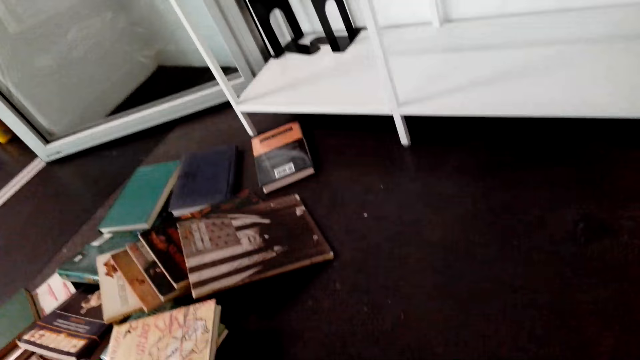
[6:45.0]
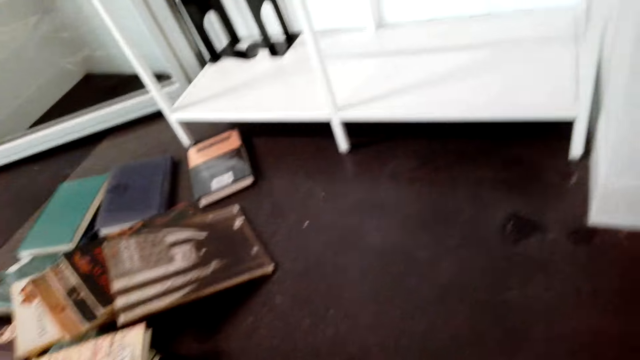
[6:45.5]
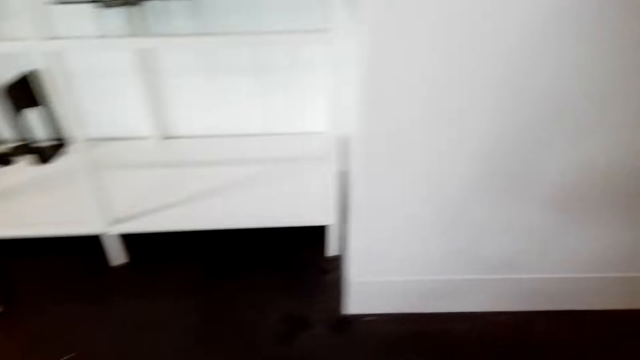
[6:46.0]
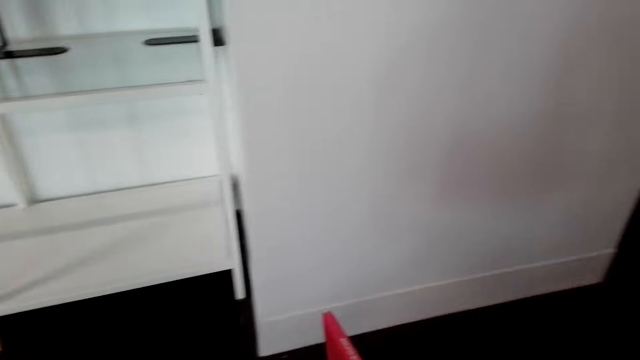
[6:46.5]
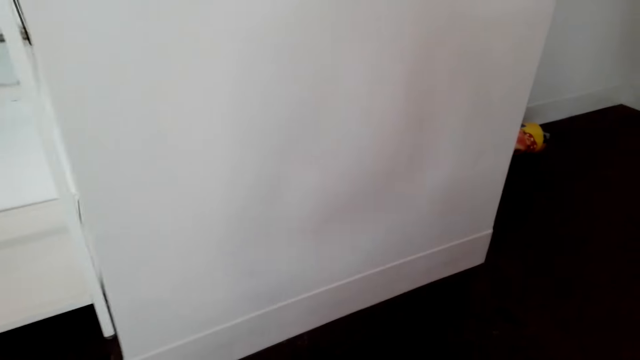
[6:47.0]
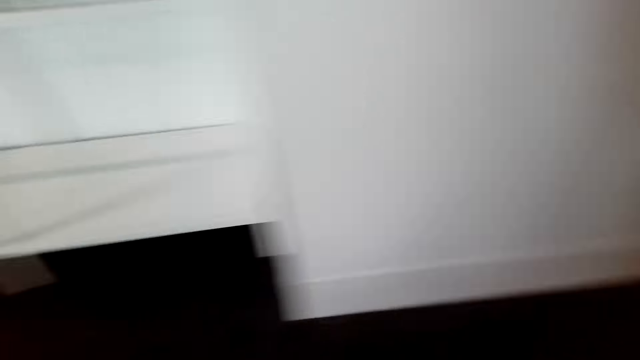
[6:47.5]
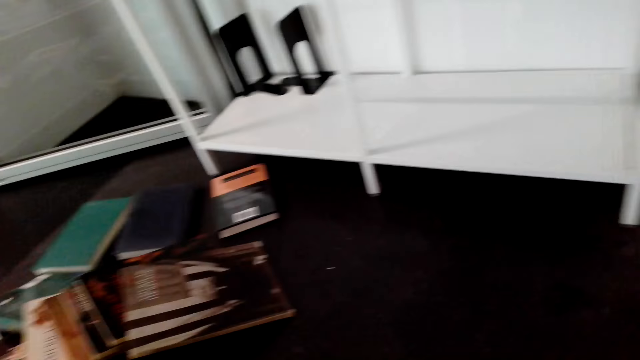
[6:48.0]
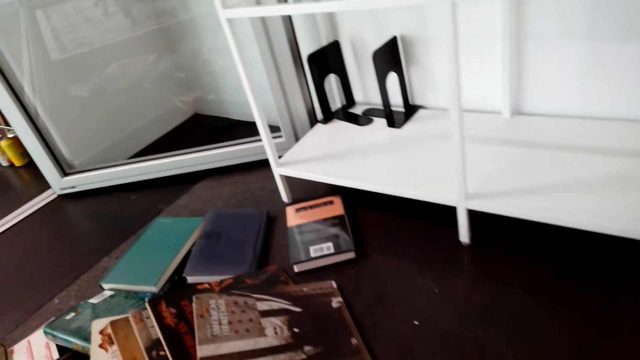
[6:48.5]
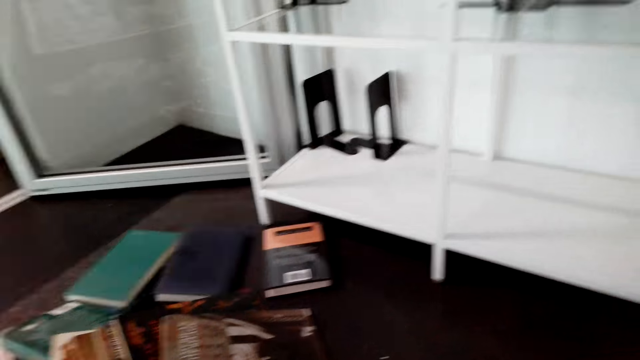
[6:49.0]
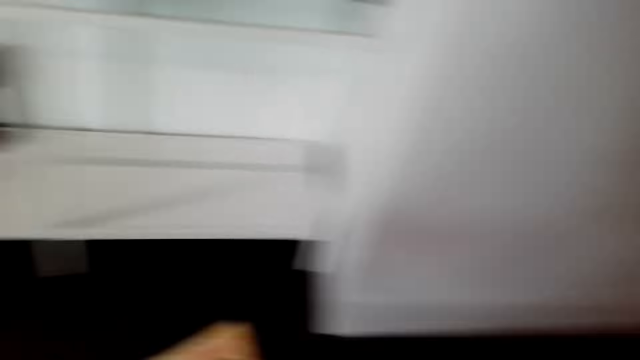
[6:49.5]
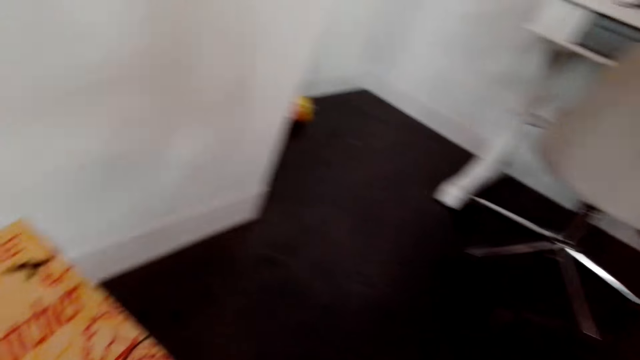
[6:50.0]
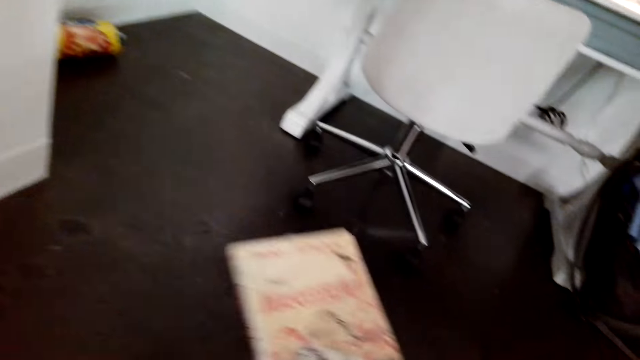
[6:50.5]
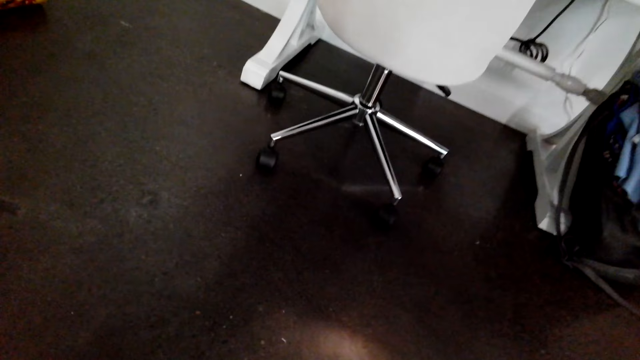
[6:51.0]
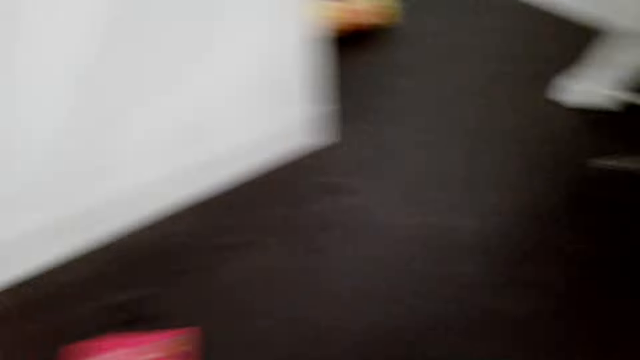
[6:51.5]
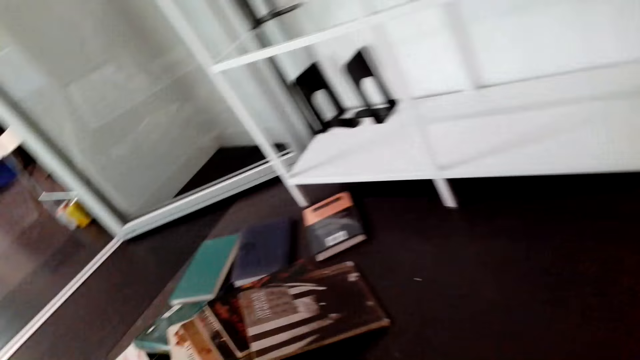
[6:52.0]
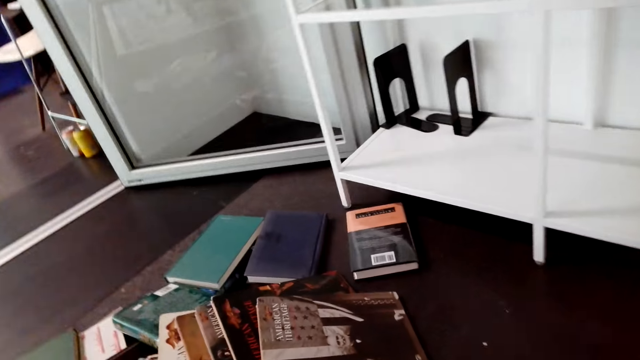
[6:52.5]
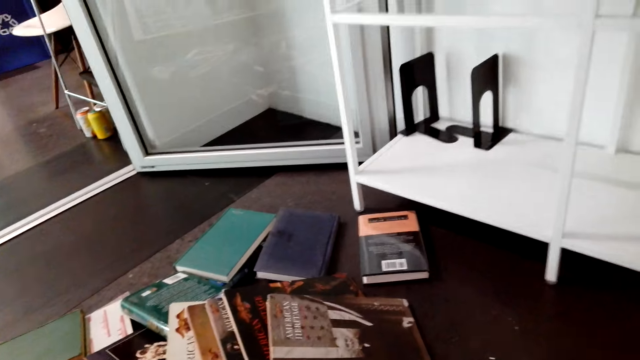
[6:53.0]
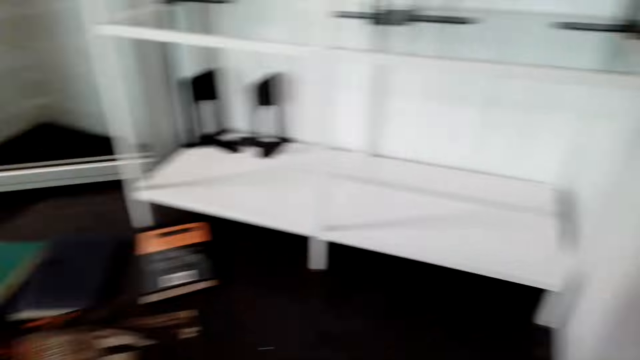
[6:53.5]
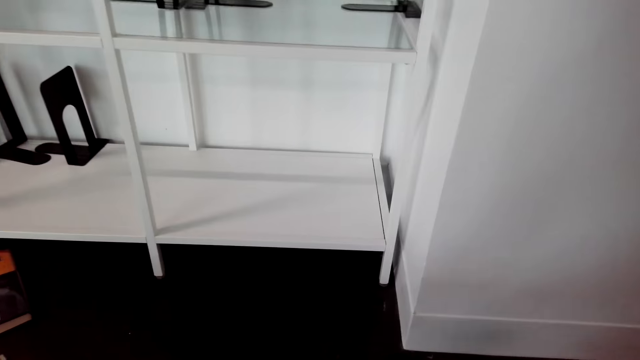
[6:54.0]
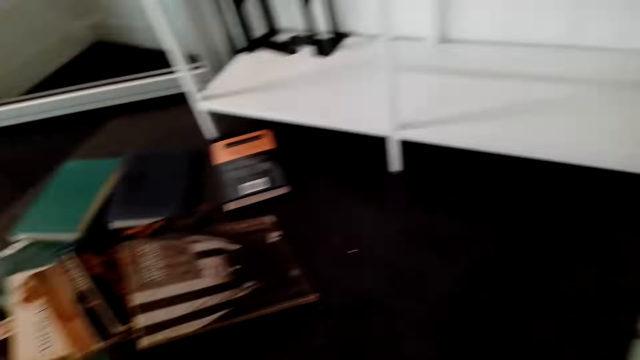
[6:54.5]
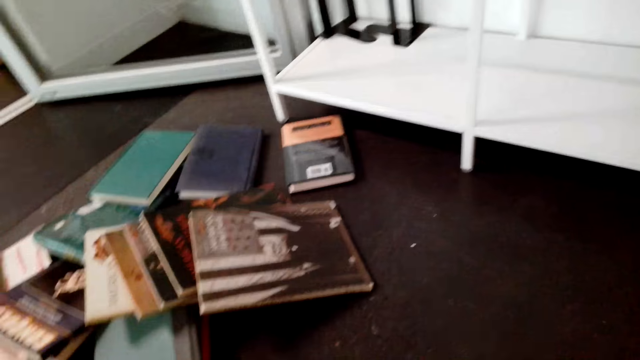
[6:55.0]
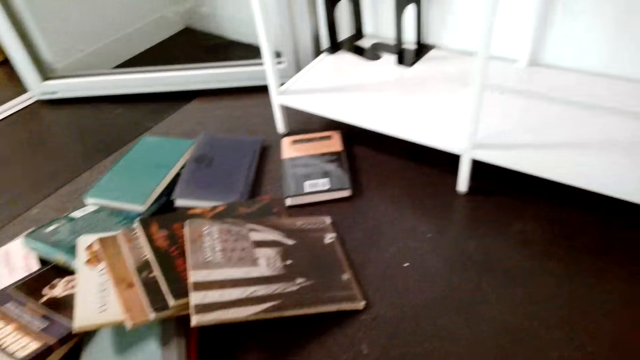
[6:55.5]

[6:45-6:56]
The camera wearer looks around. They put down a book. They arrange the books. They look at the books on the floor.

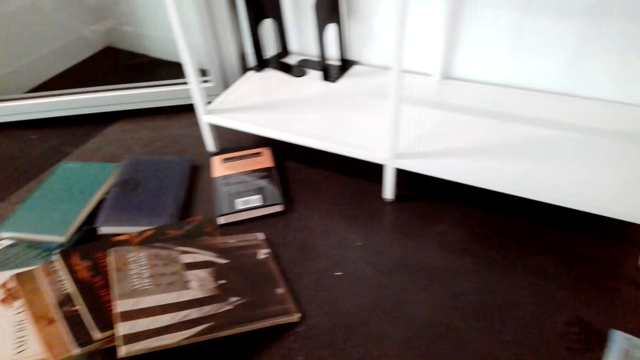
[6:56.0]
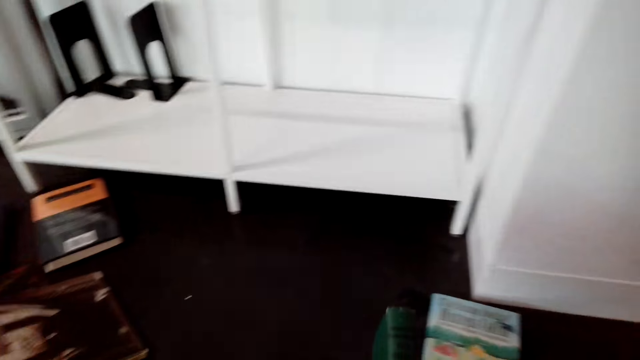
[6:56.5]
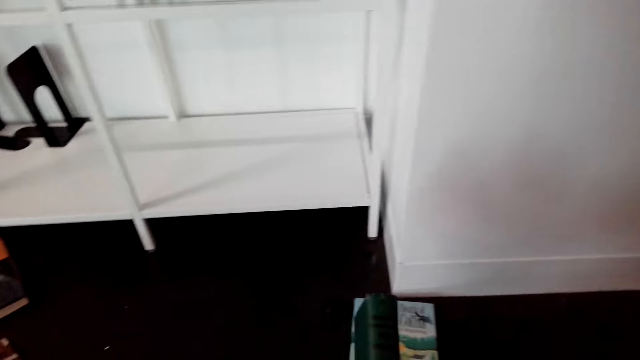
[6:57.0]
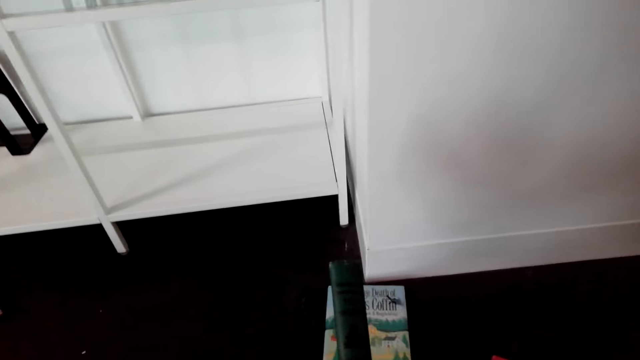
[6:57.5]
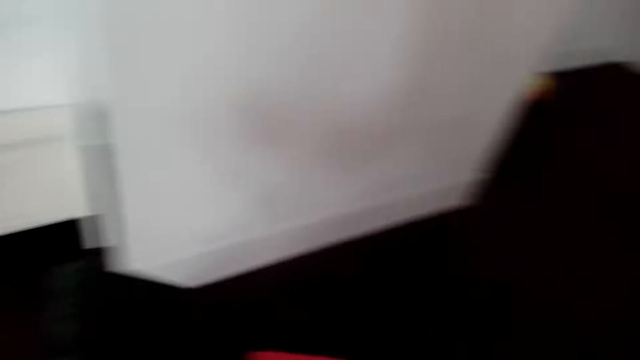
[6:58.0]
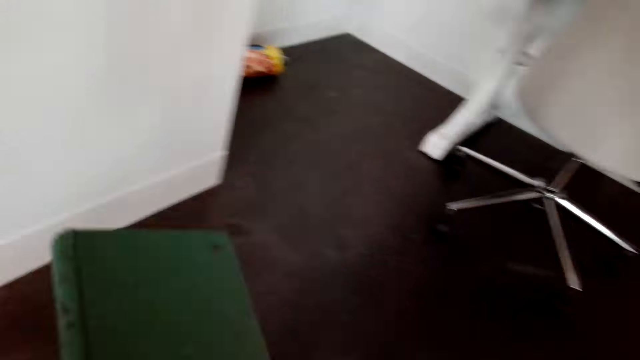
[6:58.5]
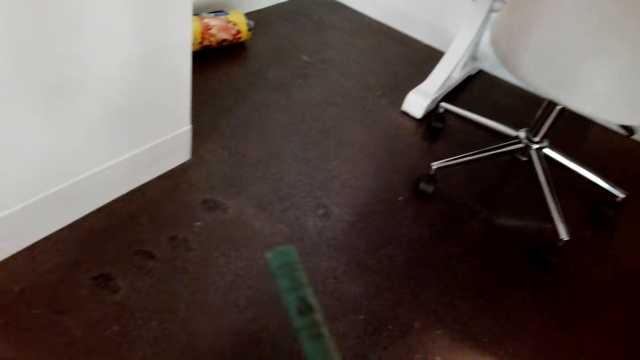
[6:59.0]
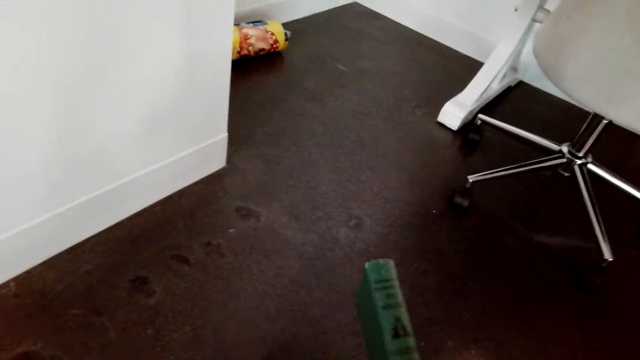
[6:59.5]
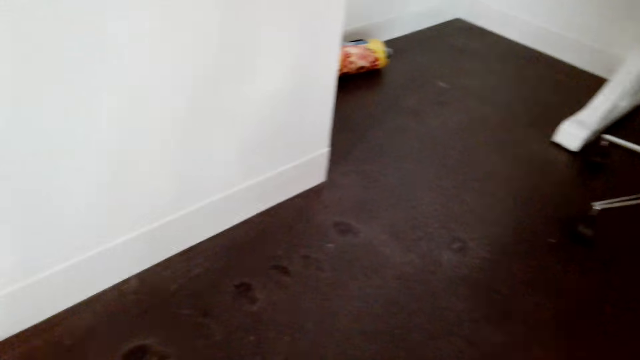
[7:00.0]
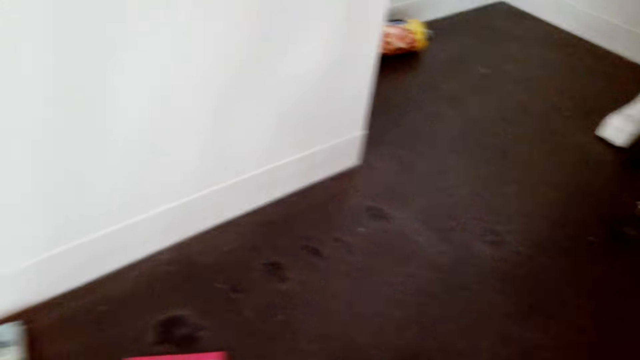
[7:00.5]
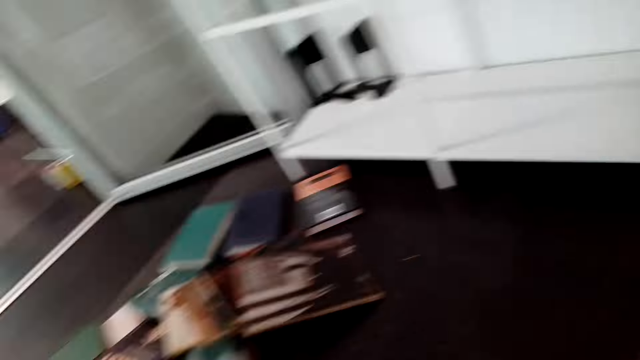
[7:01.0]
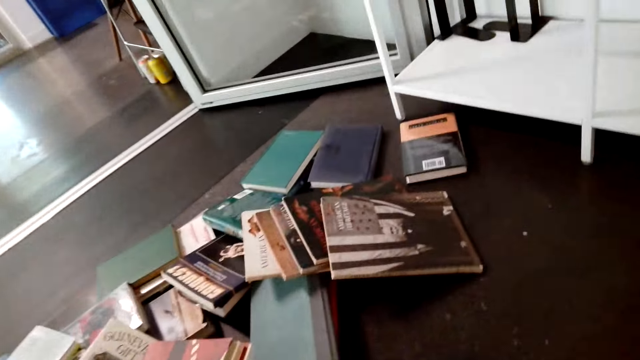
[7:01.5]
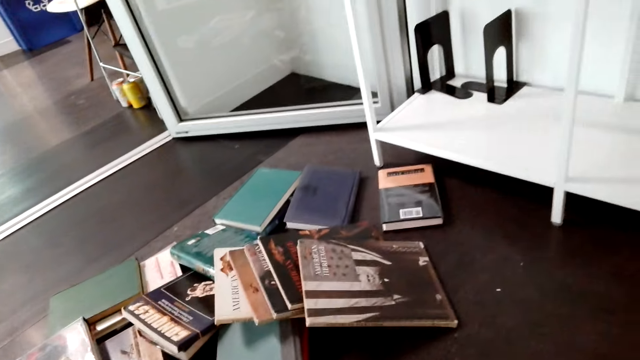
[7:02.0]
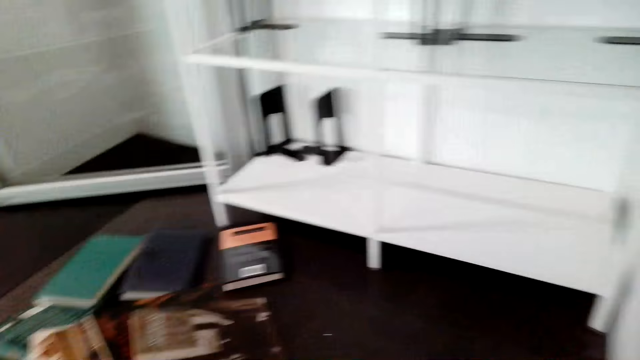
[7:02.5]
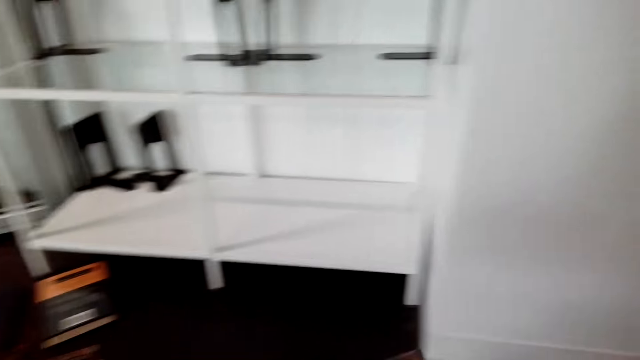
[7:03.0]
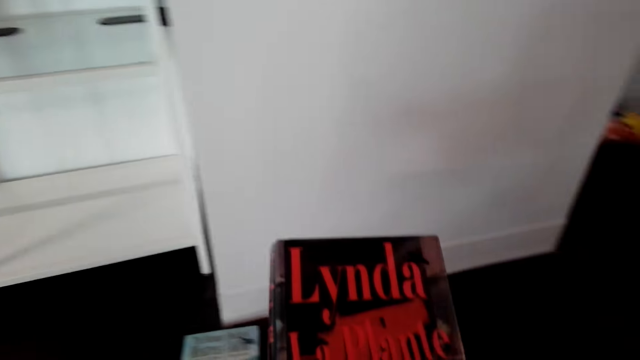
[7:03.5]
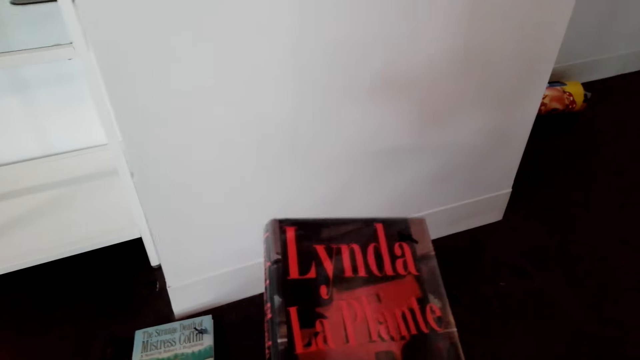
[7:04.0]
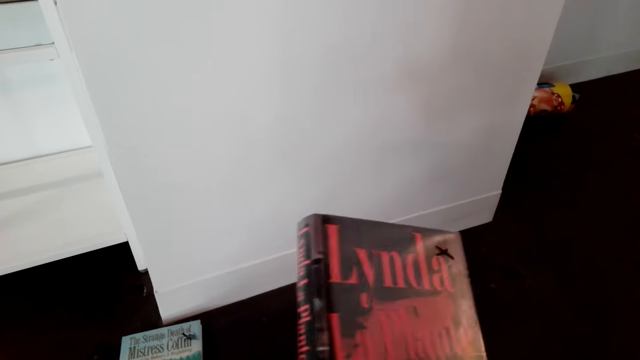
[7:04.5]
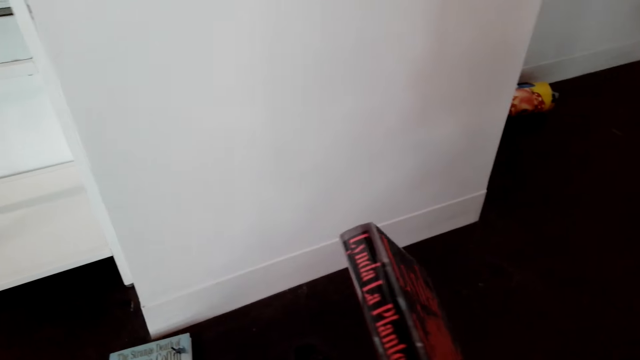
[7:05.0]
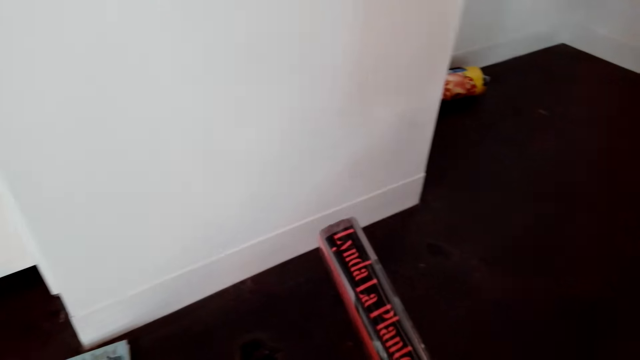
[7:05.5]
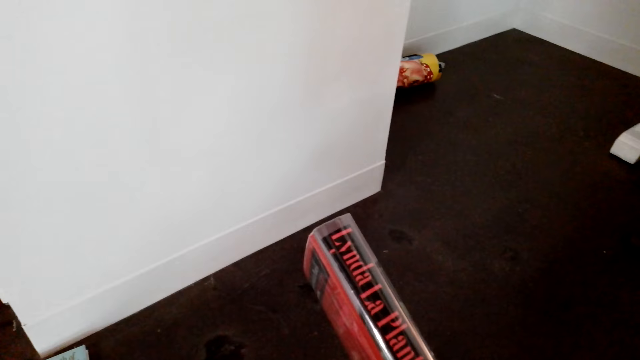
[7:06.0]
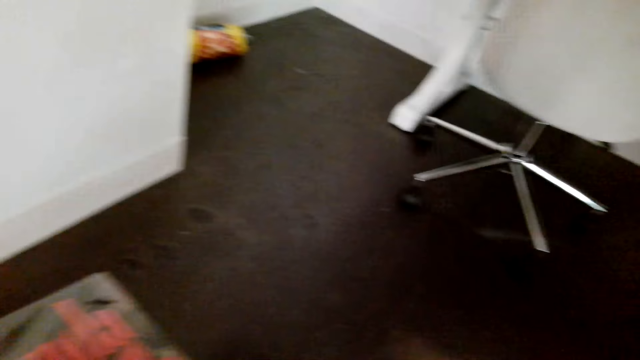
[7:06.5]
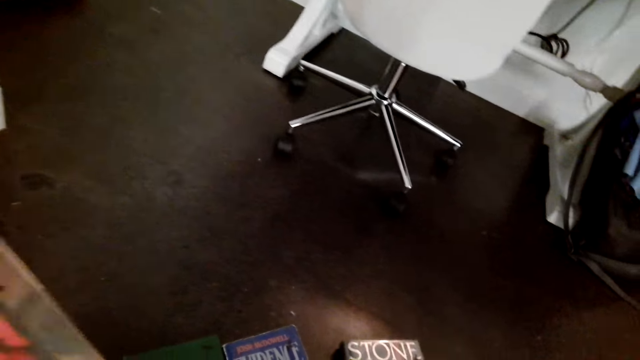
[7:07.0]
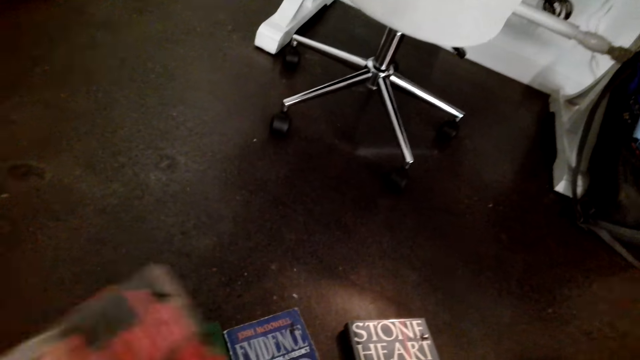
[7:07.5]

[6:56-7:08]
The camera wearer arranges the books. They look at a book. They put the book away. They read the book cover.
